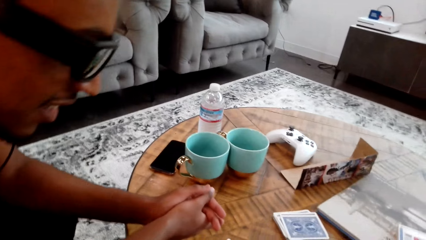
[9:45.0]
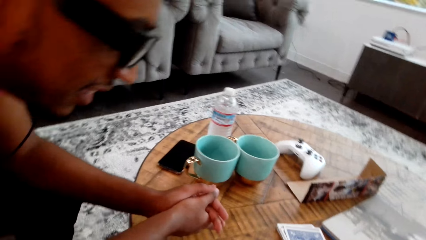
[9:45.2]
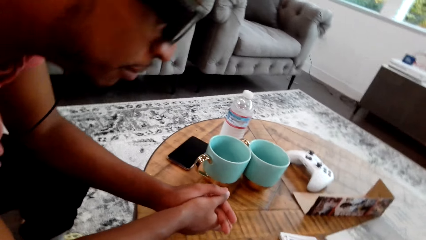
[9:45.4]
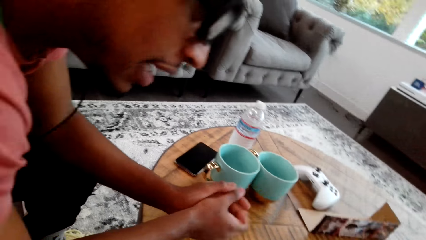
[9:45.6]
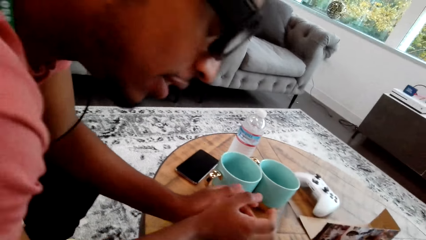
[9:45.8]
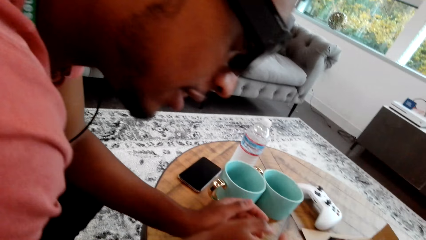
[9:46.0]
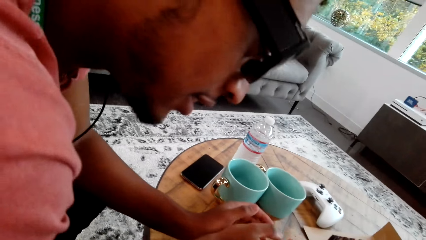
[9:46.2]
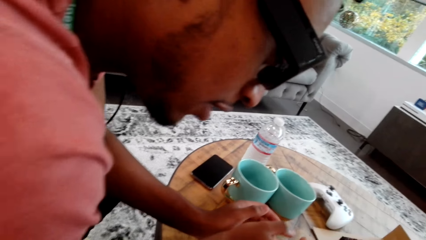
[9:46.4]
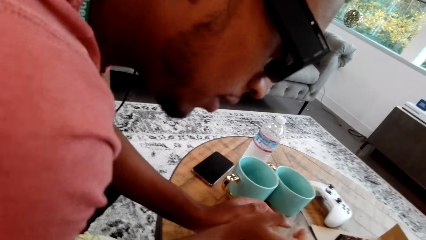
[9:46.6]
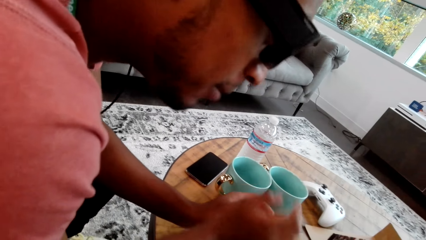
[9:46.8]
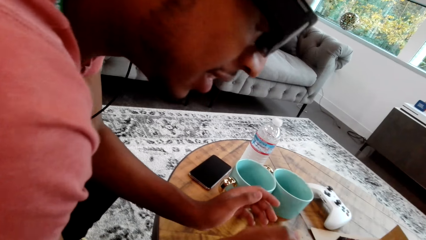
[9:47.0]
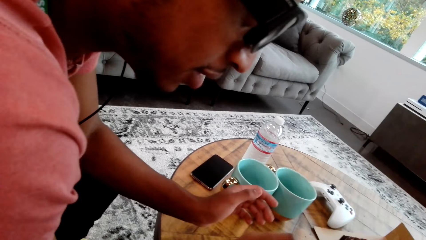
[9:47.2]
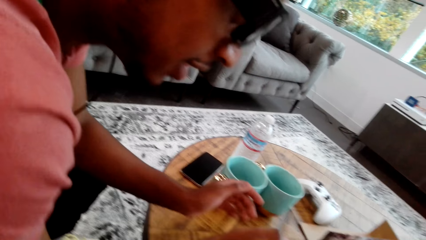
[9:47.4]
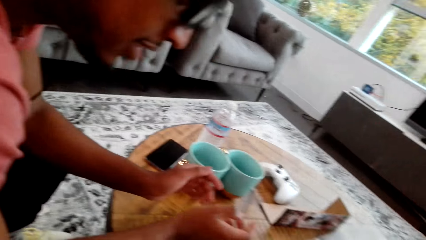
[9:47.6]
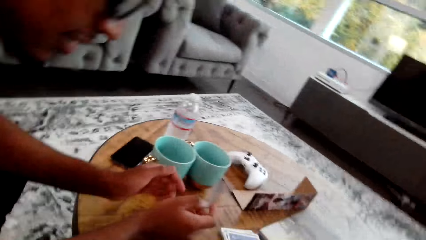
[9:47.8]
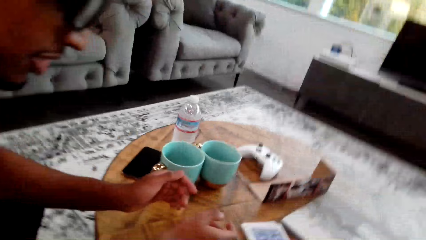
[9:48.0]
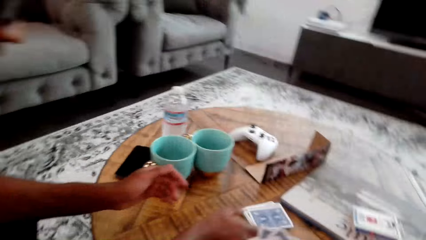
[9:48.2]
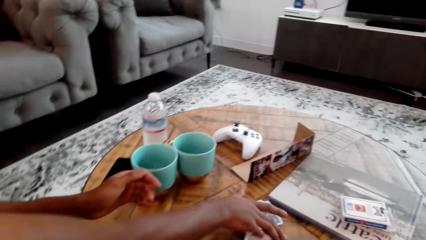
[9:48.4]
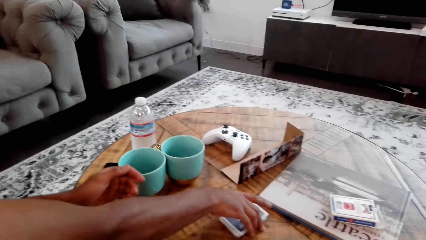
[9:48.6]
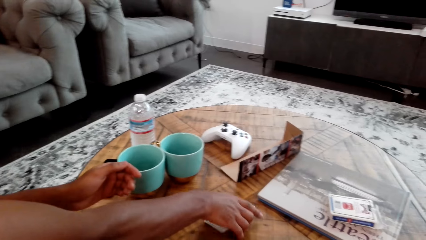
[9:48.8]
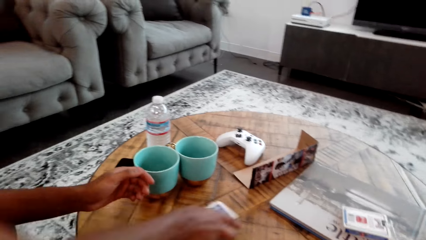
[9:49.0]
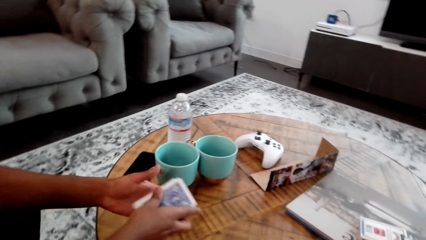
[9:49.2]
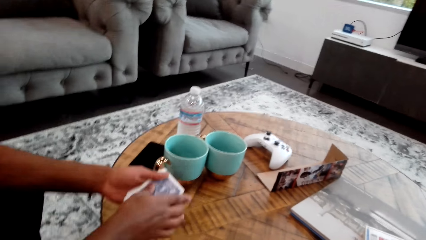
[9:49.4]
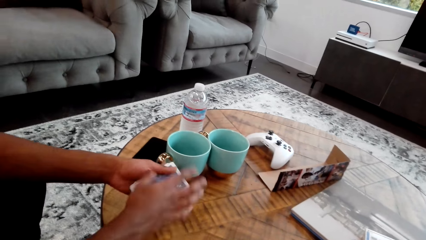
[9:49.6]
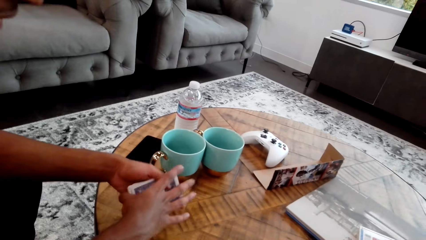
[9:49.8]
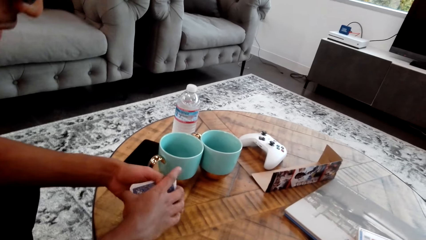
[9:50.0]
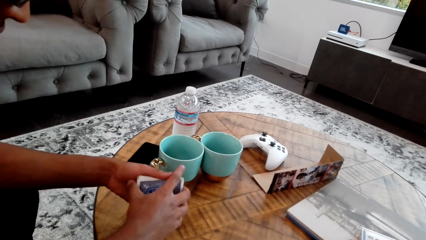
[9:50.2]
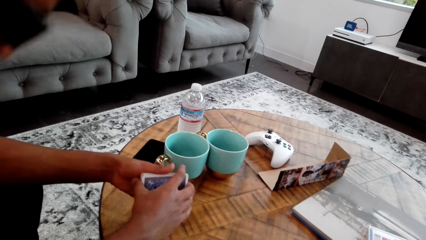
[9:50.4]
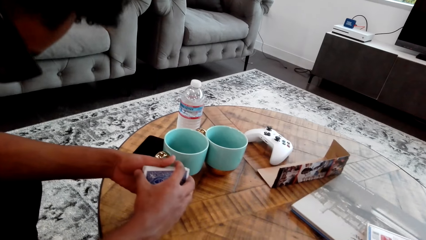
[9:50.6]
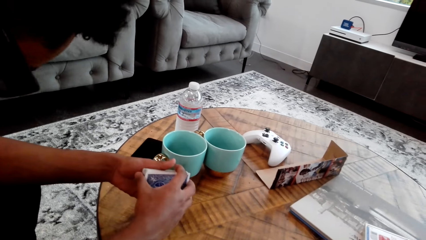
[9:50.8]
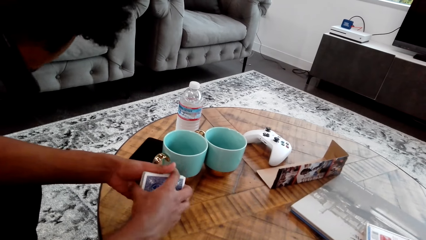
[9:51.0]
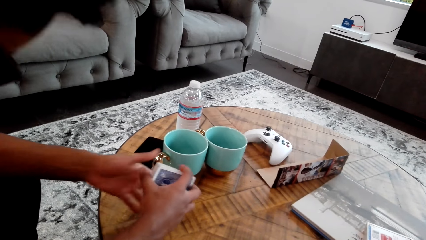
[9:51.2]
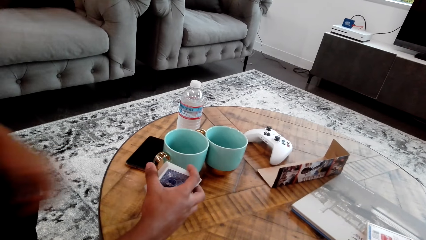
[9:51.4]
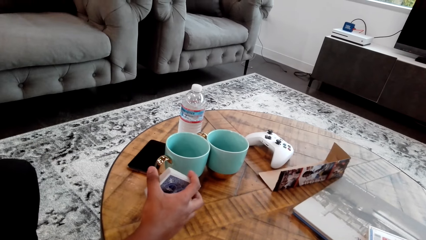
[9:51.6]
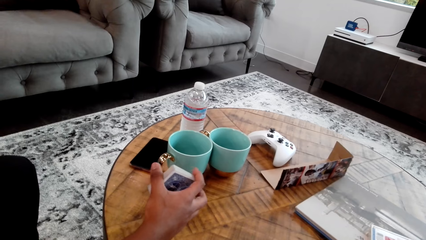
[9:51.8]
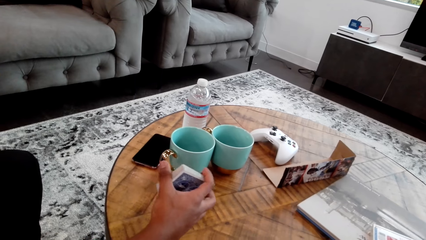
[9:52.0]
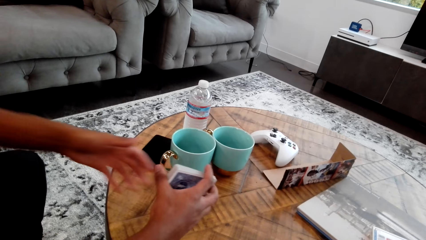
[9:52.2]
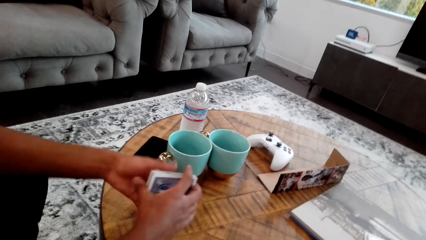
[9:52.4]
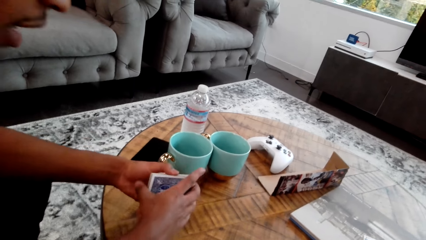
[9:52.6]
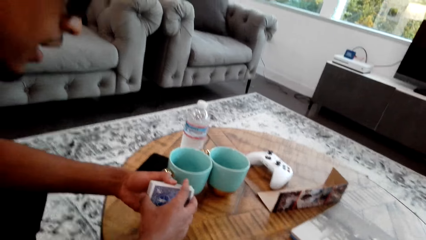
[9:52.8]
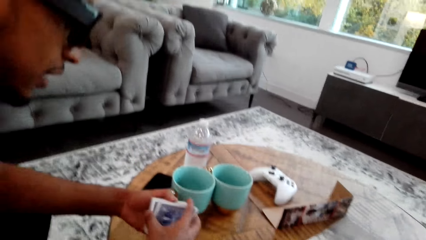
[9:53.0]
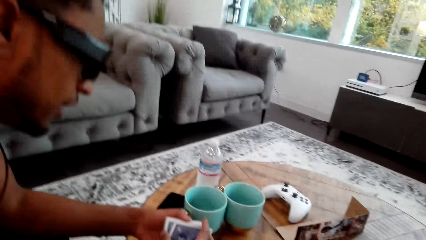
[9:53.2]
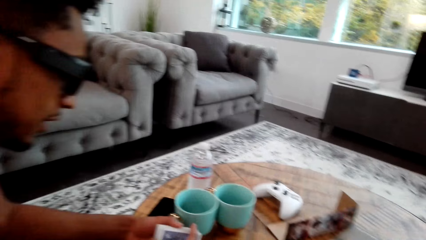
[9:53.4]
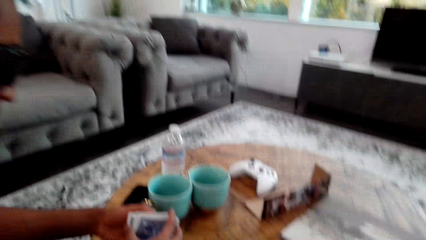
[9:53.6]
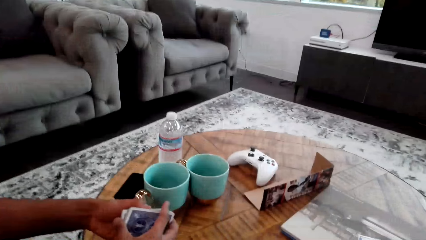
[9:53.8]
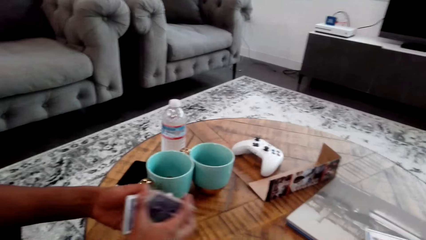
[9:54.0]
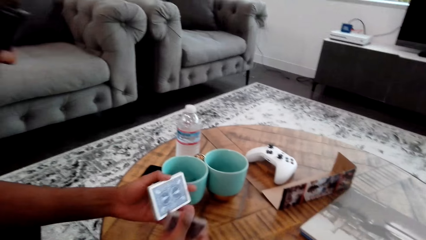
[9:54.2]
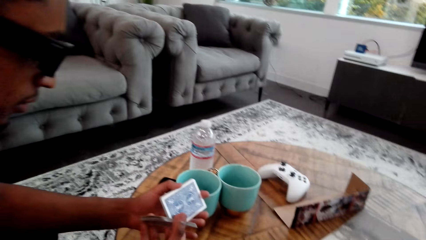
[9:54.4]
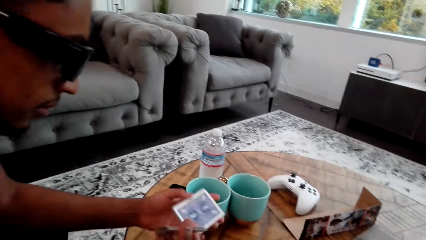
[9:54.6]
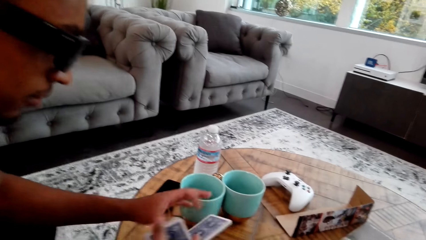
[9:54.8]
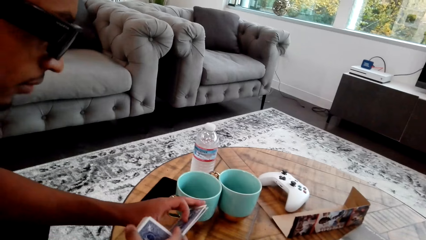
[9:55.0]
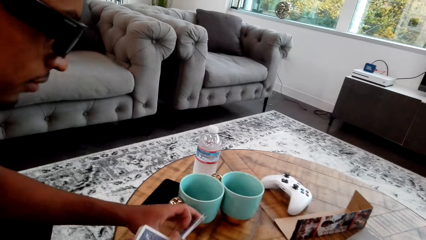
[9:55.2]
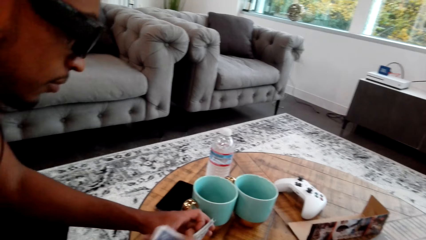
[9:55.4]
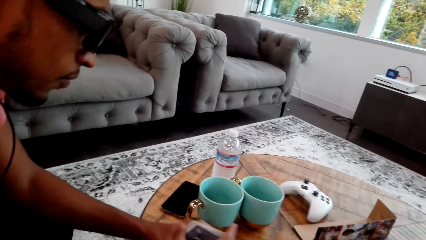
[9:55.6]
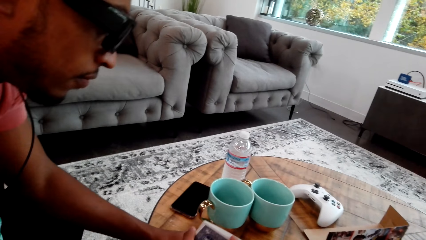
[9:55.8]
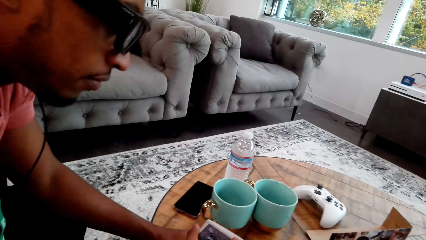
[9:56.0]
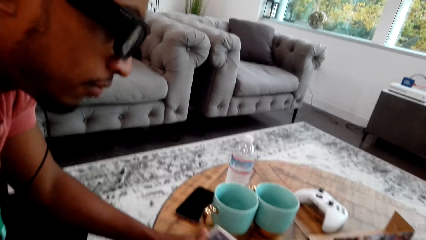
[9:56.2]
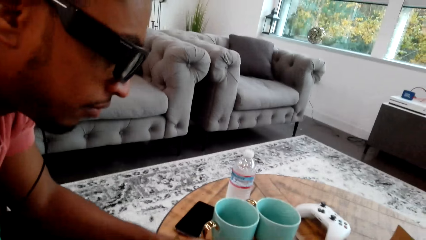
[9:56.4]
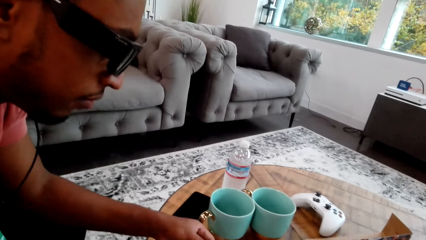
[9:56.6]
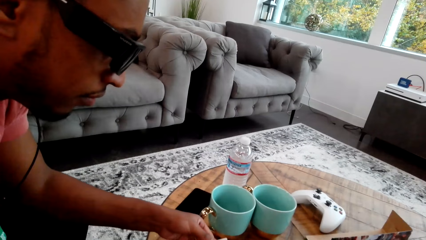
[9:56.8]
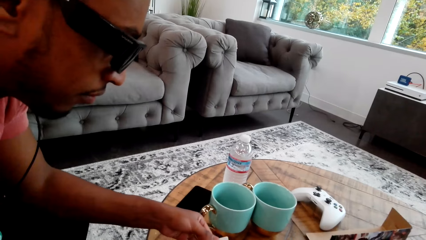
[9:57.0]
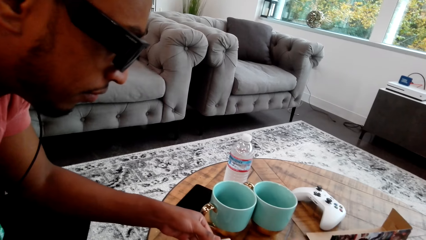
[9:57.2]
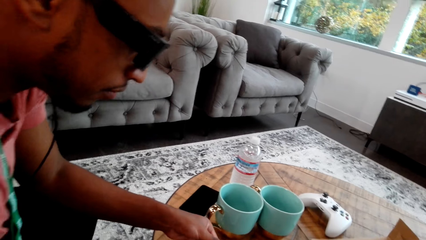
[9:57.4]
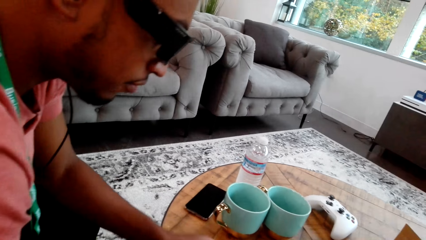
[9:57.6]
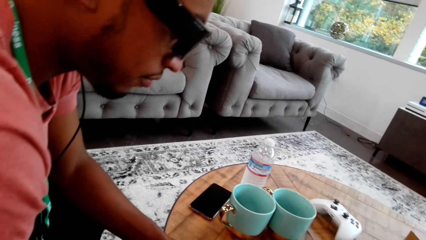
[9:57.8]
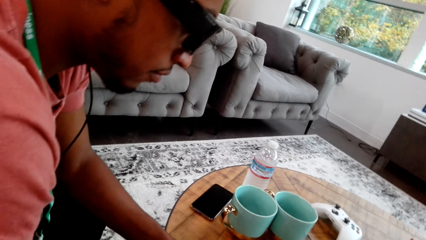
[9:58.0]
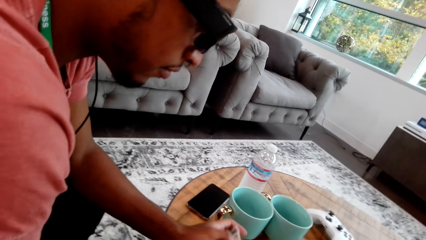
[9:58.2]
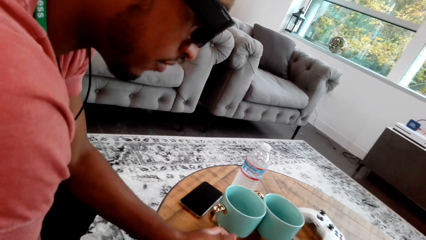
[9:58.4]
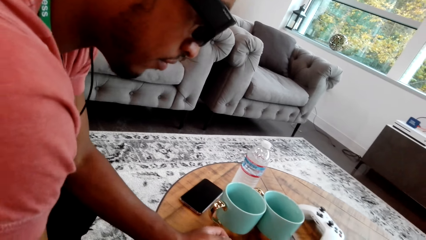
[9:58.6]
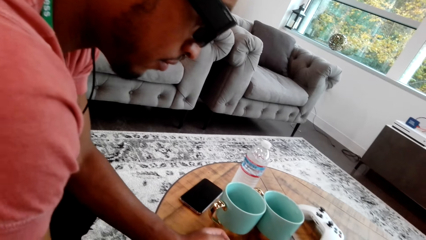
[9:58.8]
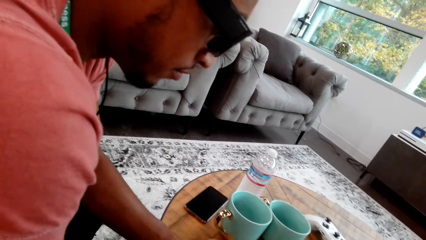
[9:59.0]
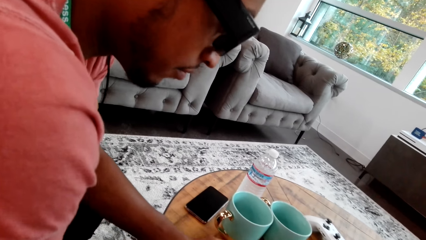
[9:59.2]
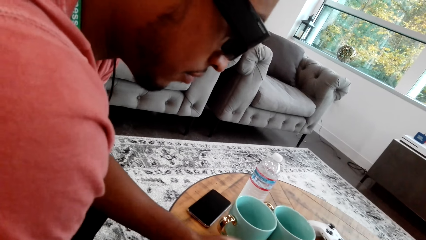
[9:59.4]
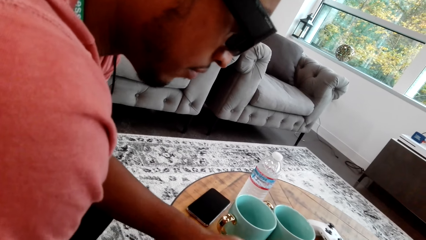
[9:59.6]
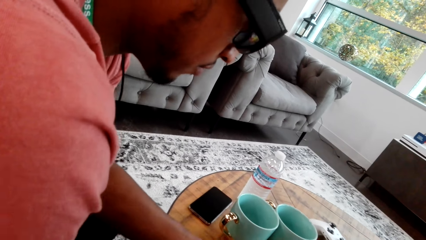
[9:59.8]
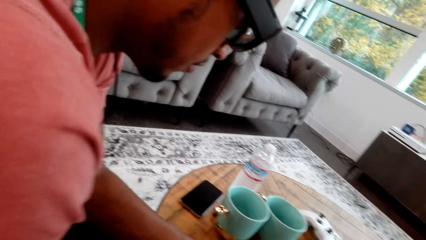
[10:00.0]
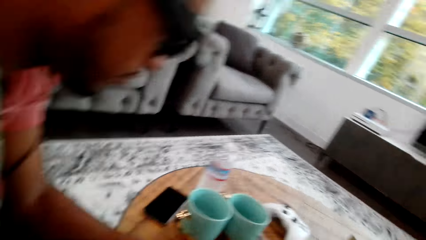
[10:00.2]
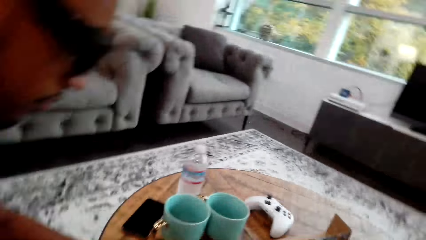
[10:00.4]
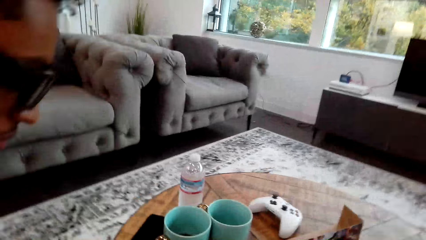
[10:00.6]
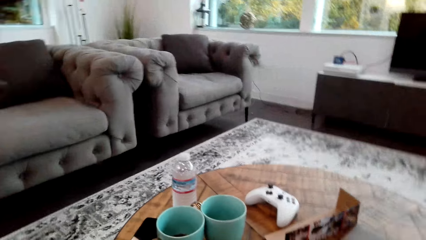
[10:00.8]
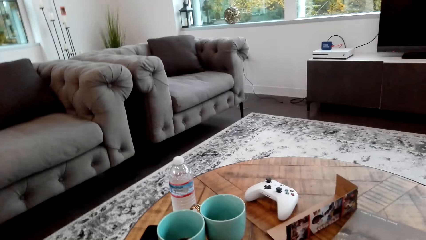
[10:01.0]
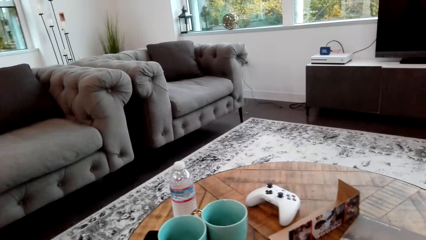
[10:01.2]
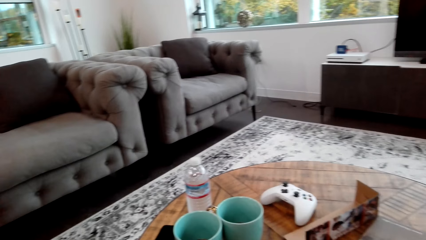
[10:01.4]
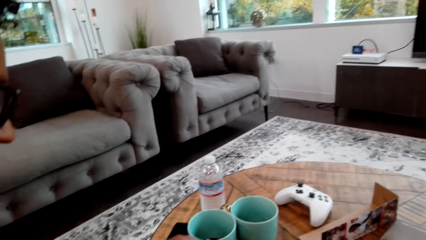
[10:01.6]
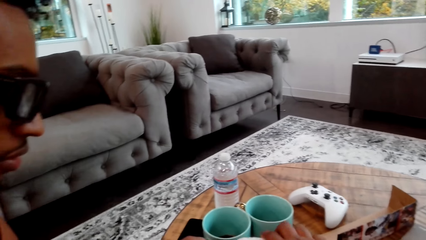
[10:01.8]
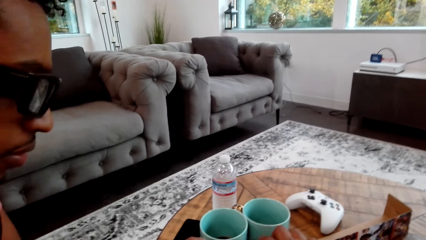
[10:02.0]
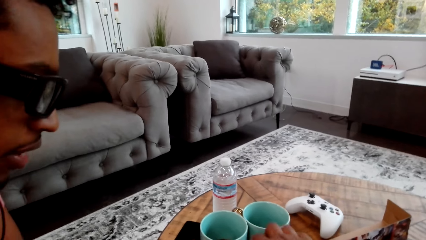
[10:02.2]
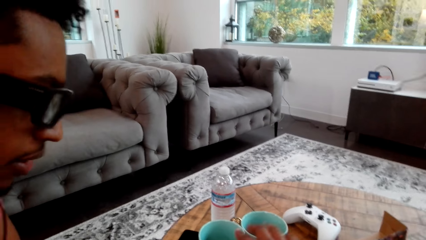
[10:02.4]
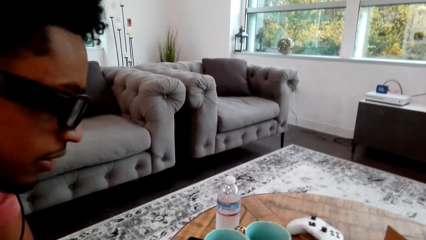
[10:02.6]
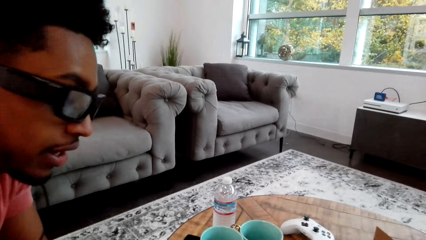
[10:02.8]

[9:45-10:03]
The camera wearer talks with a man. The man picks up cards from the table with his right hand, holds the cards, and shuffles the cards. The camera wearer interacts with the man. The man arranges the cards on the table.
